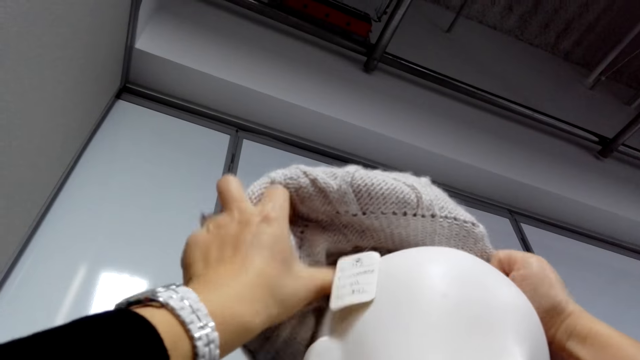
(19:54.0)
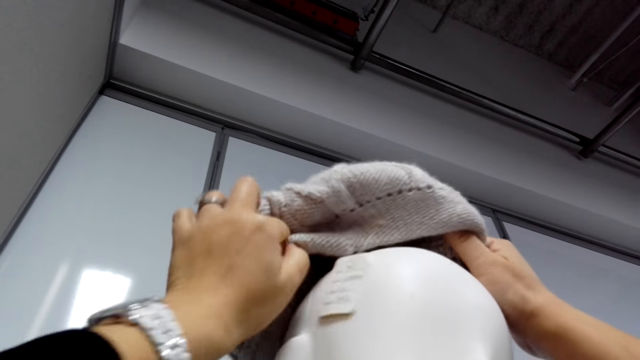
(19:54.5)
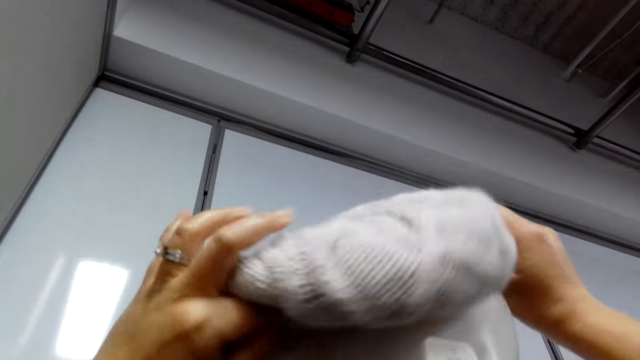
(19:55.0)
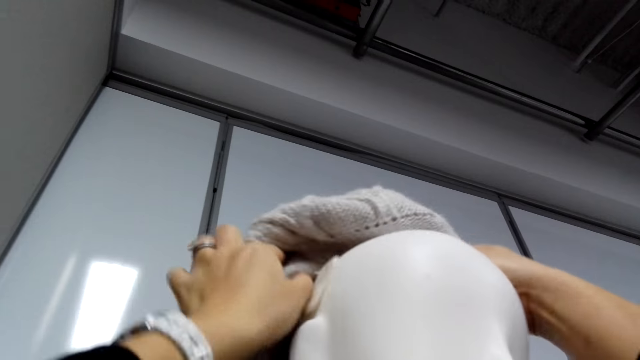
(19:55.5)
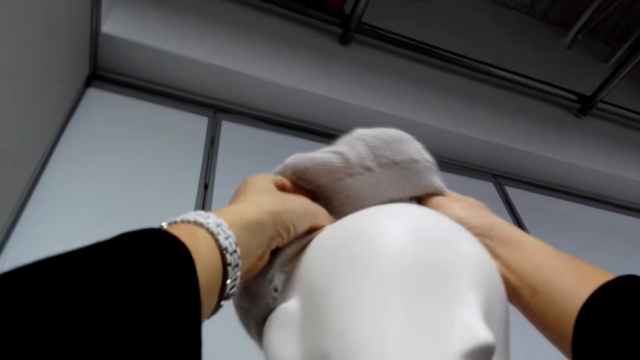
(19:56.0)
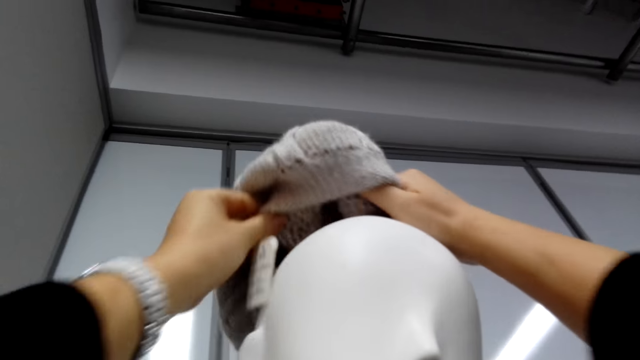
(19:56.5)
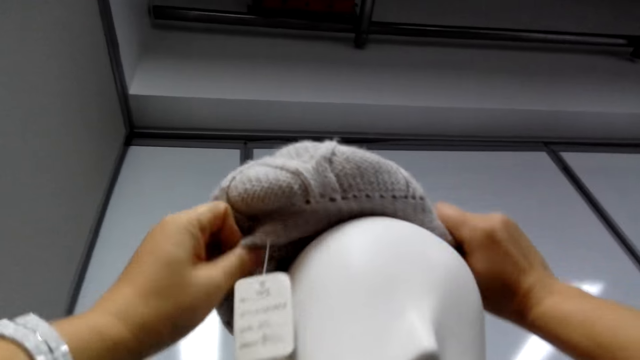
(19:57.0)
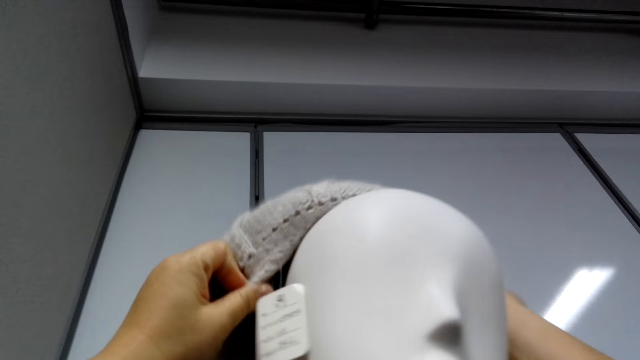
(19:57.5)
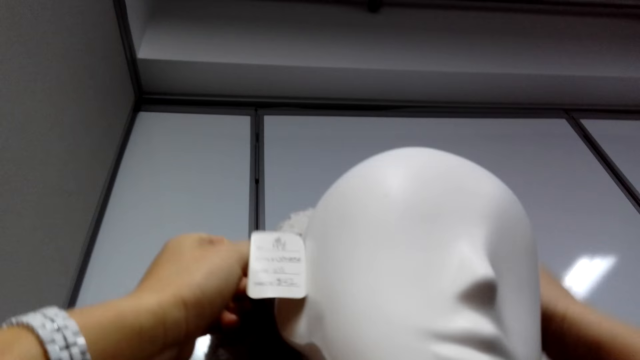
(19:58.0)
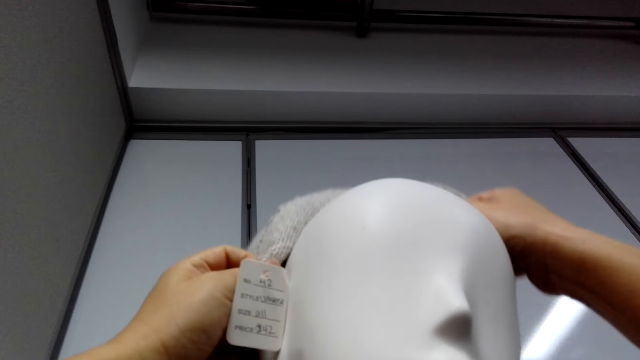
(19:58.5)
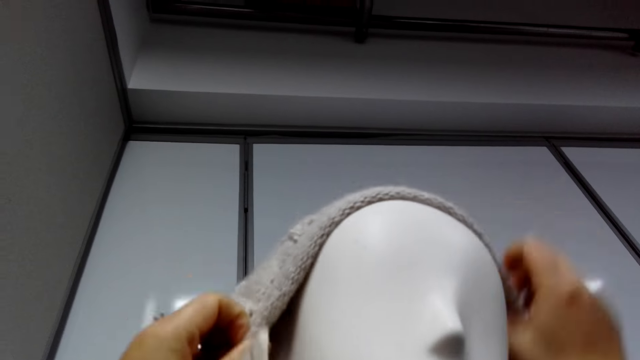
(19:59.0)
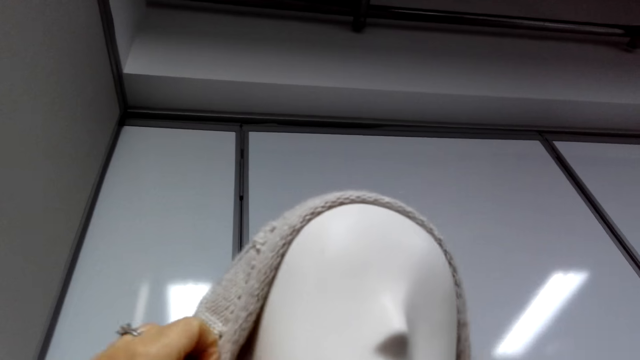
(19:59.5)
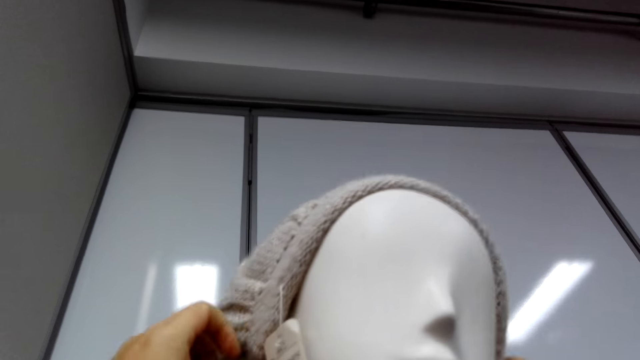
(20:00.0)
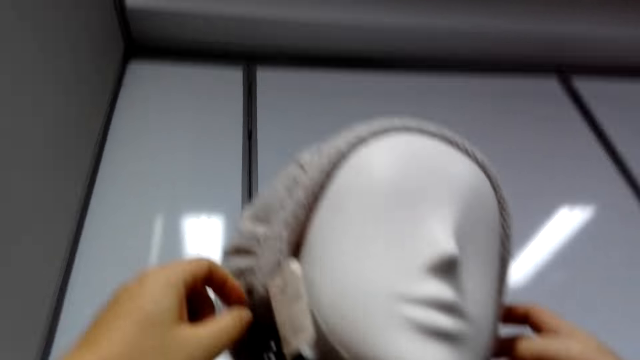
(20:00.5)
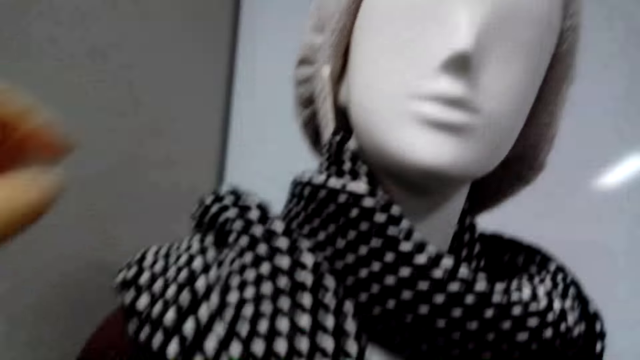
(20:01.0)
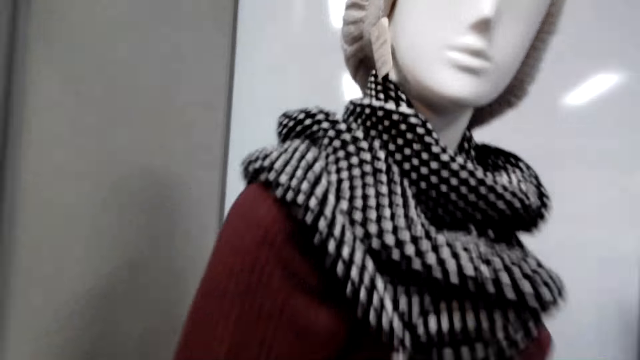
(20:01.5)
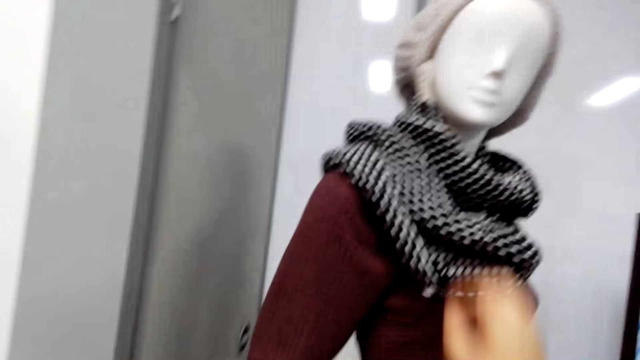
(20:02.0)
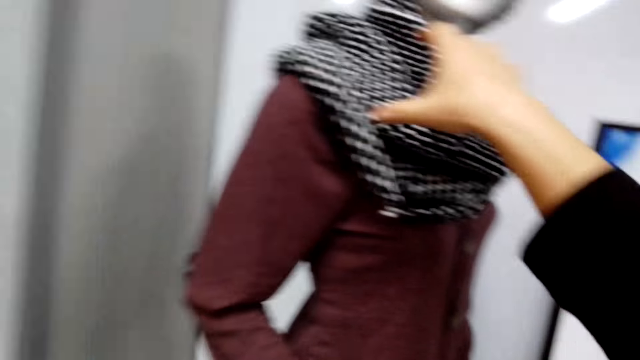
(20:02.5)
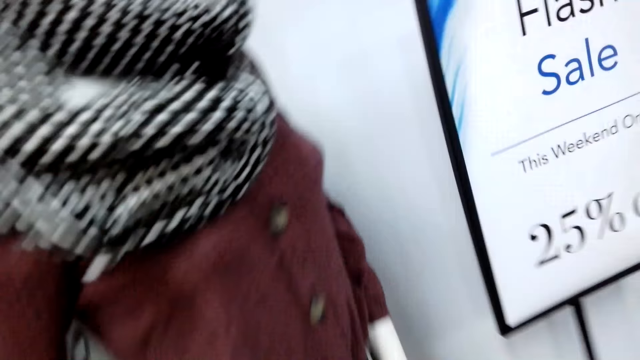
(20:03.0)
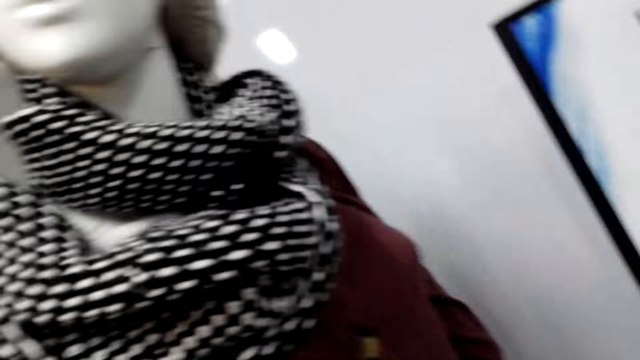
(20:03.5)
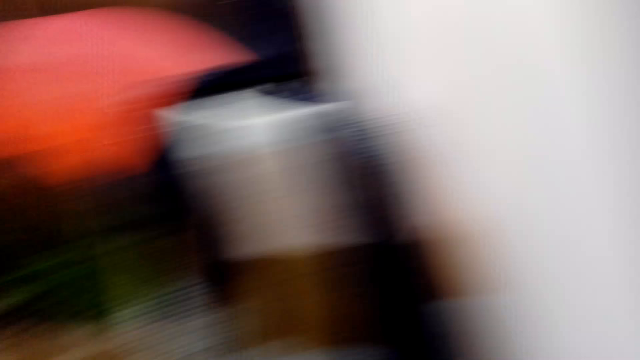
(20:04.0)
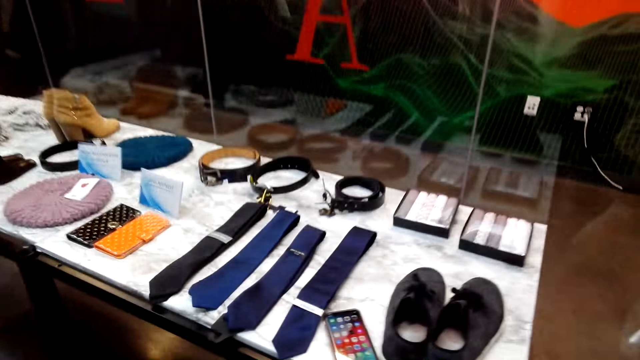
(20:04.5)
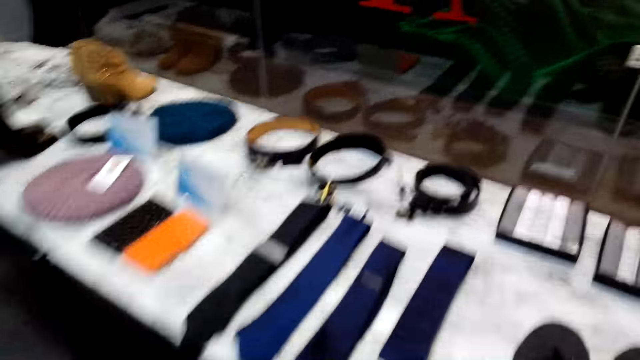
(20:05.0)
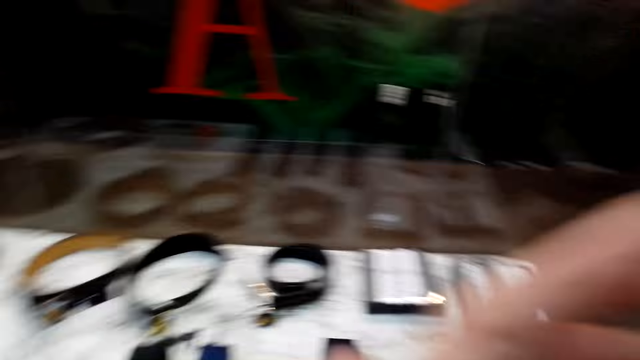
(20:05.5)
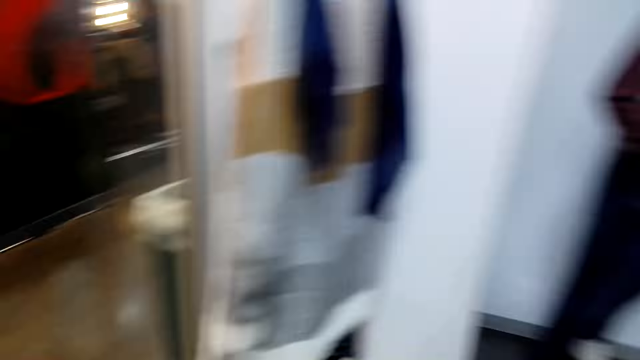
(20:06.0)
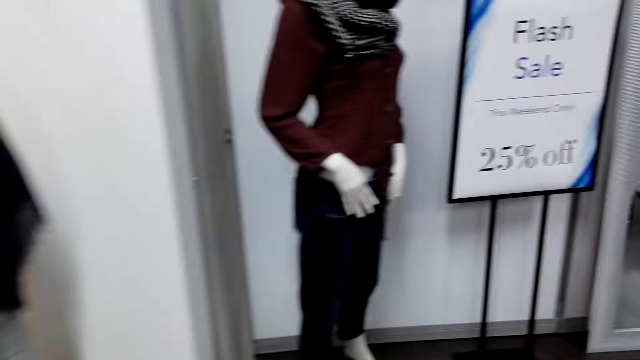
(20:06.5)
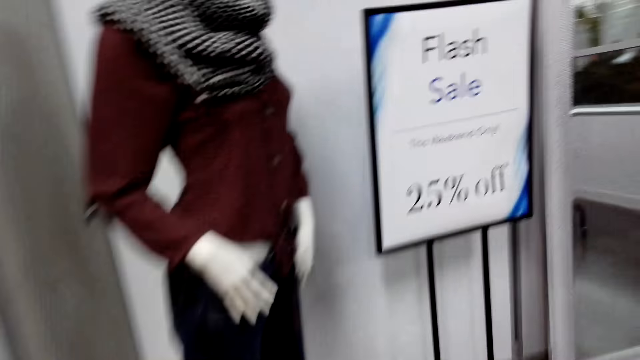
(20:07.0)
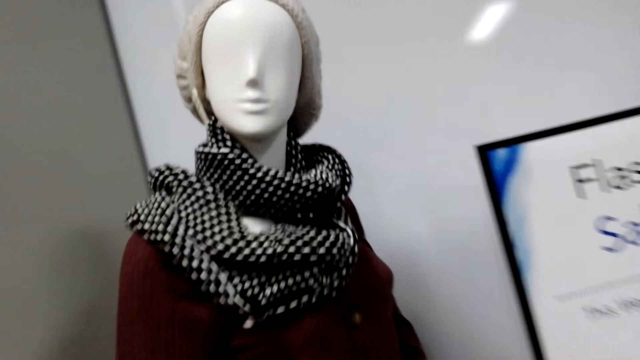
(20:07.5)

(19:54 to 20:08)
The camera wearer adjusts the scarf. They touch the scarf. They walk at the cloth shop. They pick up the phone from the table and adjust the camera.

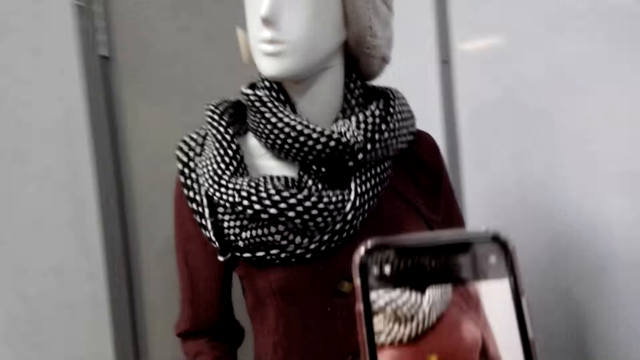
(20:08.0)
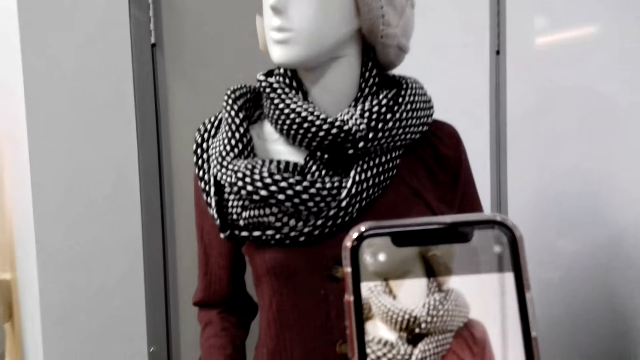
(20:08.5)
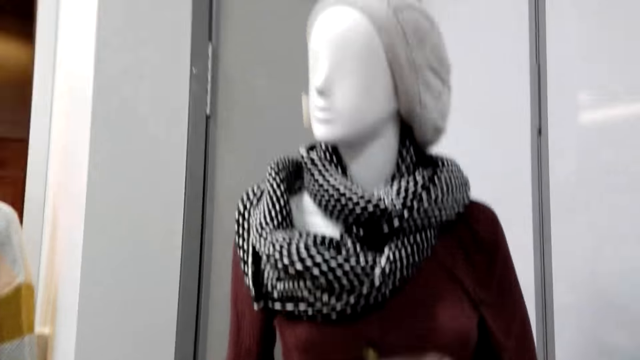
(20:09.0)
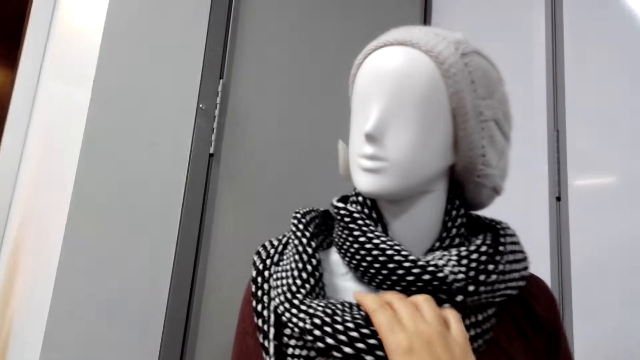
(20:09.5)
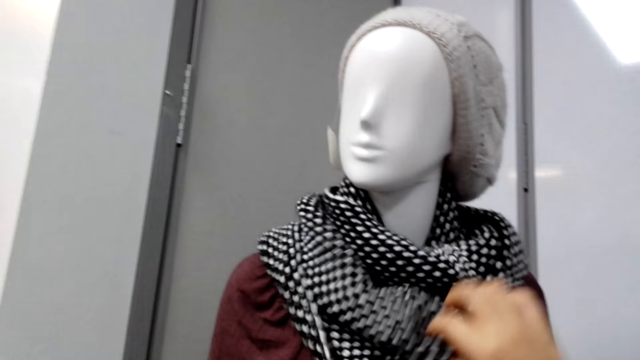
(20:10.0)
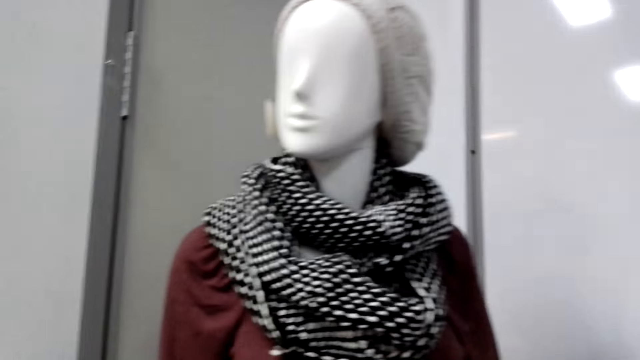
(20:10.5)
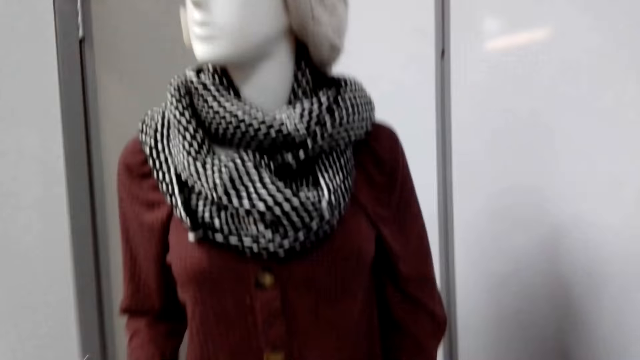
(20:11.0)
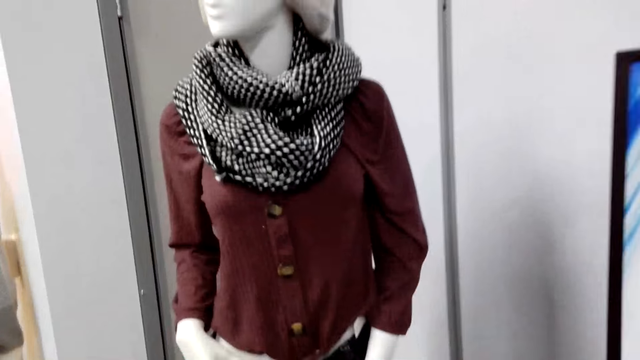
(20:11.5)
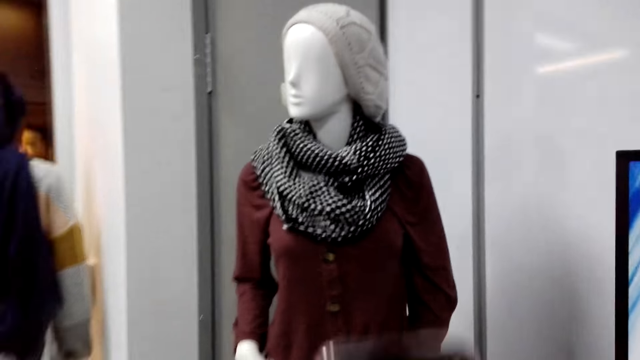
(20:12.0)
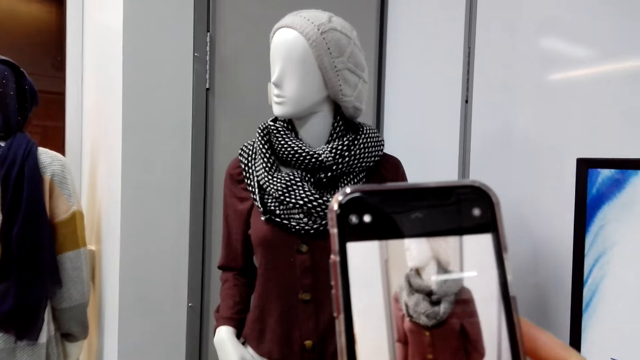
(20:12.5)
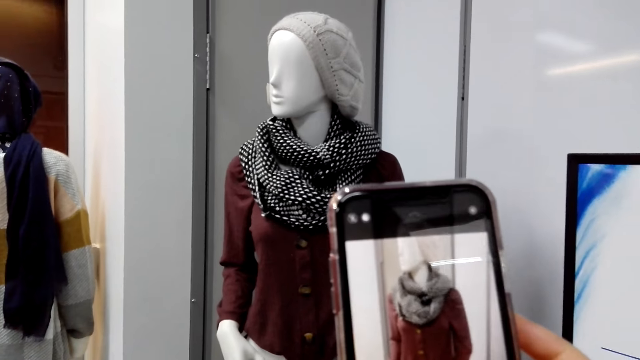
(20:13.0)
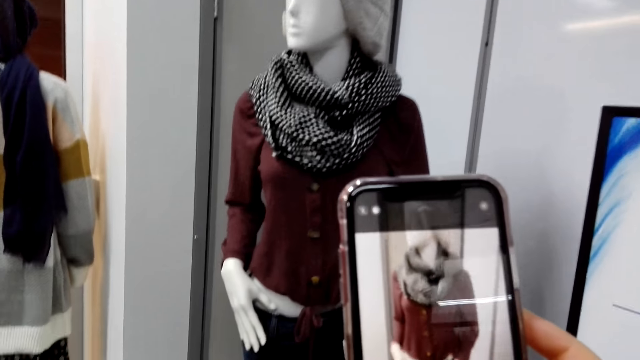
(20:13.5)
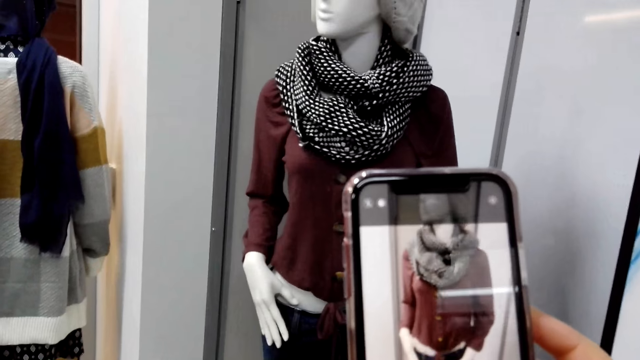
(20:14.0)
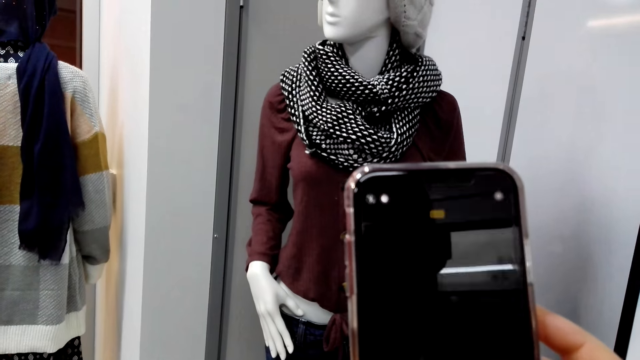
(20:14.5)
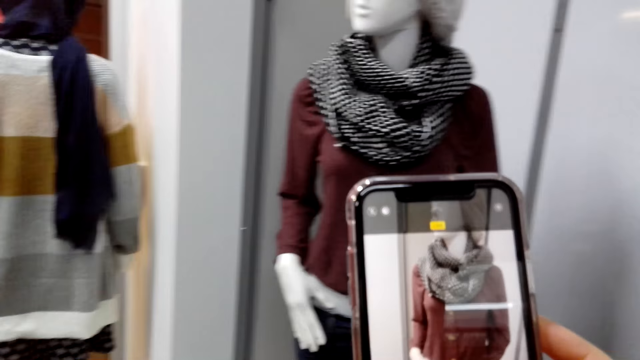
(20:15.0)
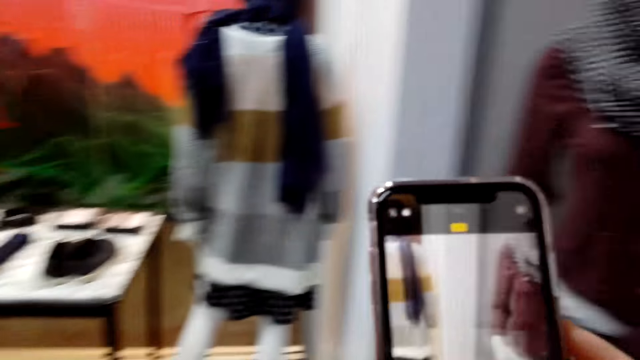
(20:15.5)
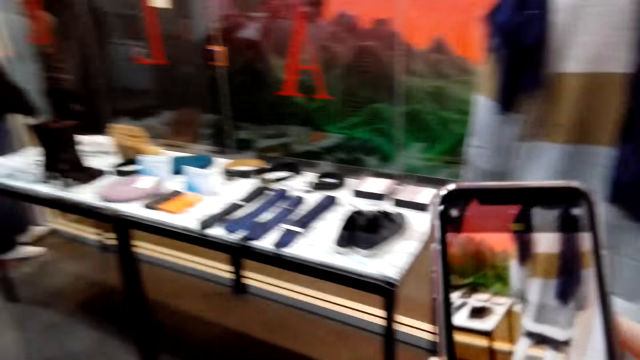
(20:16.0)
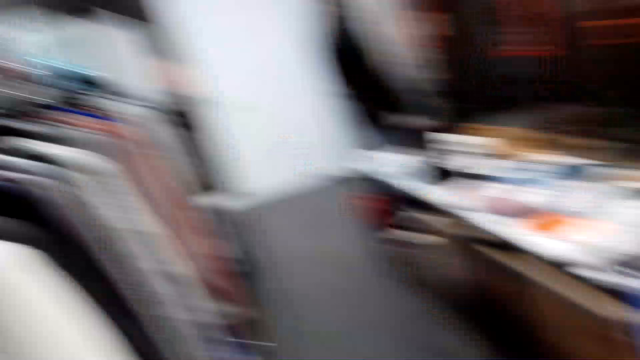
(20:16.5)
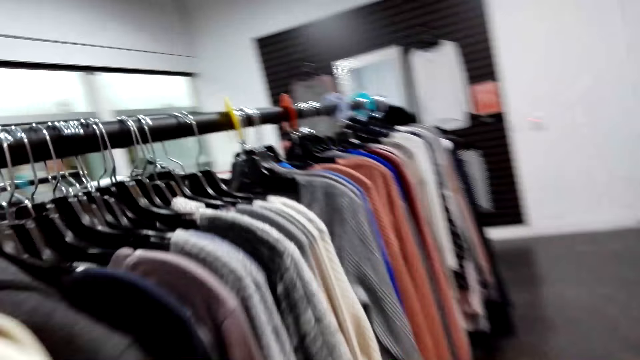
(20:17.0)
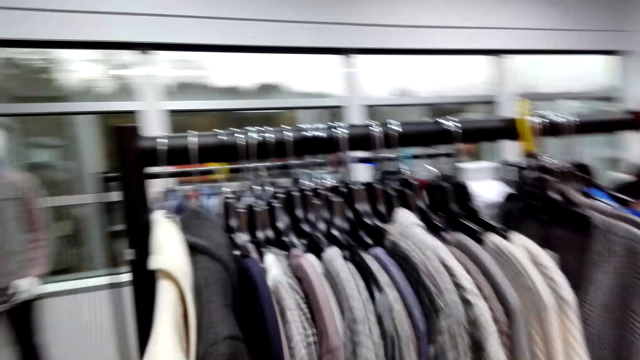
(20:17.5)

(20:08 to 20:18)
The camera wearer takes a picture of the scarf. They adjust the scarf. They touch the scarf. They take a picture of the scarf. They walk around the store.
